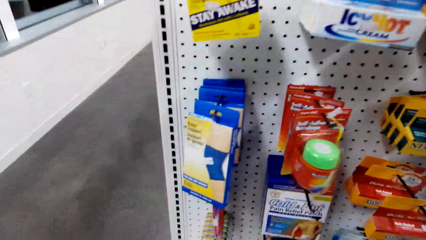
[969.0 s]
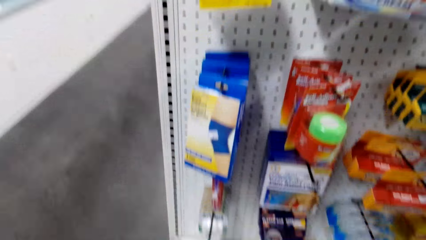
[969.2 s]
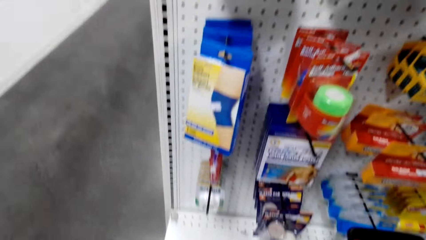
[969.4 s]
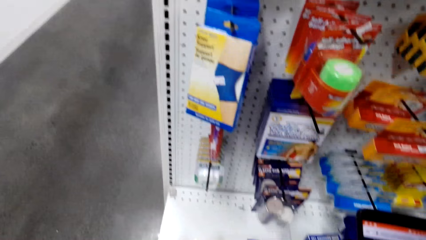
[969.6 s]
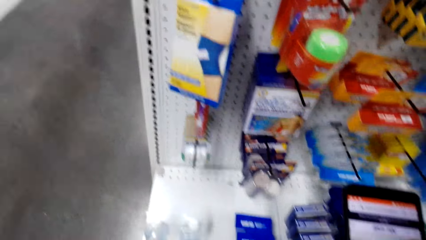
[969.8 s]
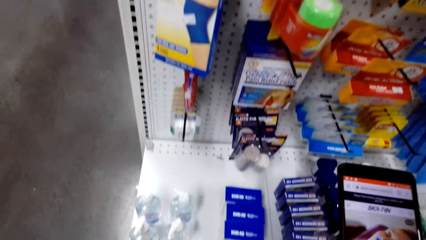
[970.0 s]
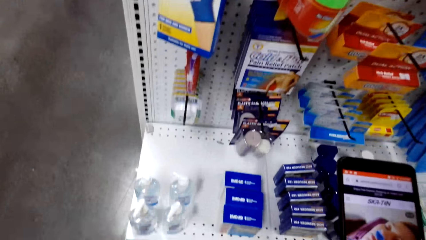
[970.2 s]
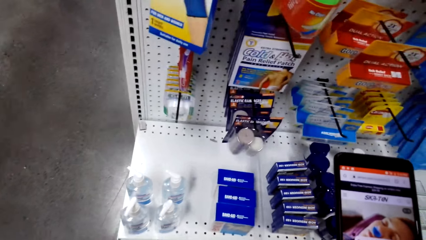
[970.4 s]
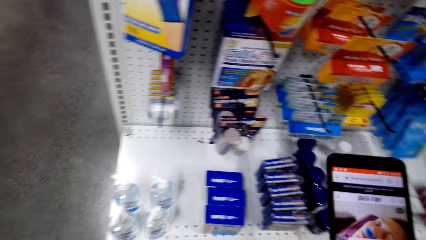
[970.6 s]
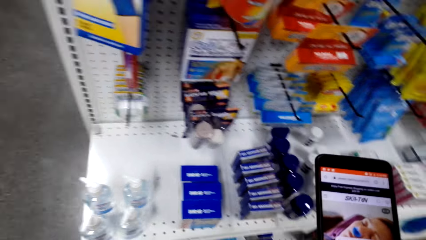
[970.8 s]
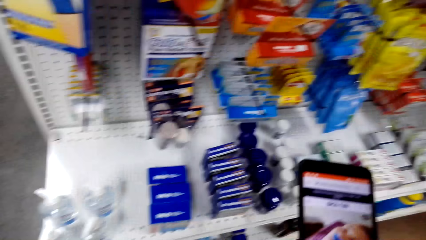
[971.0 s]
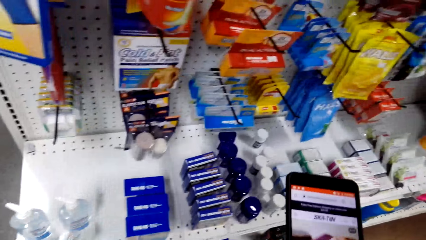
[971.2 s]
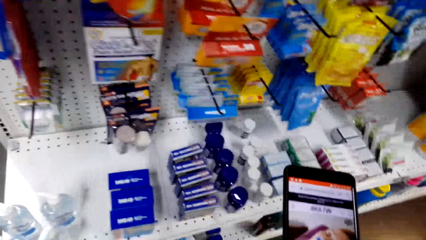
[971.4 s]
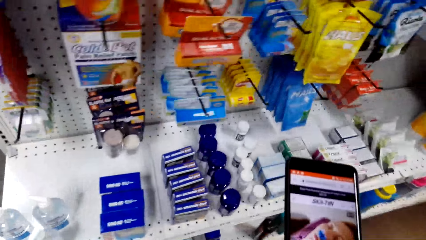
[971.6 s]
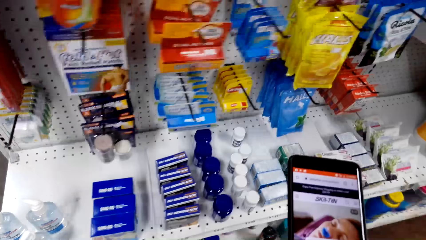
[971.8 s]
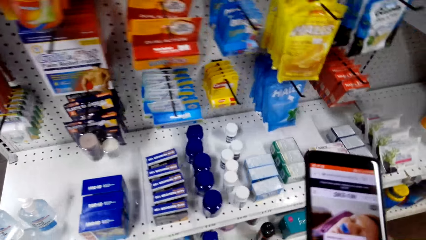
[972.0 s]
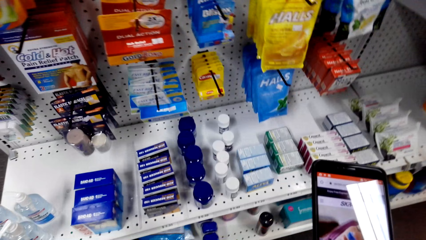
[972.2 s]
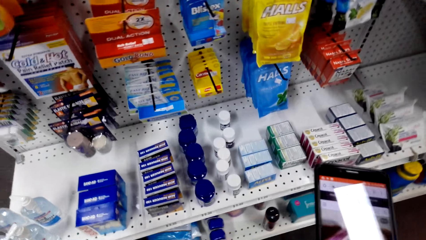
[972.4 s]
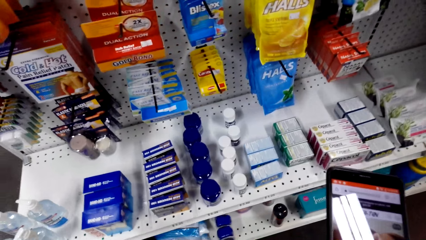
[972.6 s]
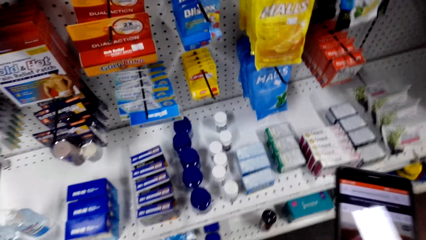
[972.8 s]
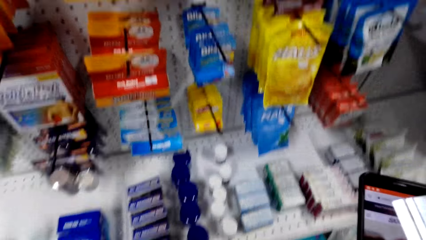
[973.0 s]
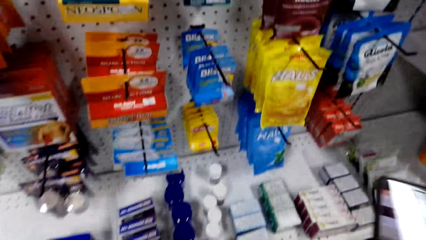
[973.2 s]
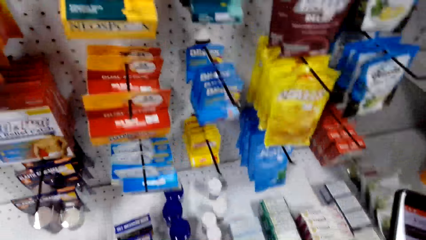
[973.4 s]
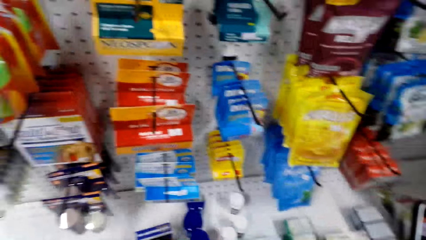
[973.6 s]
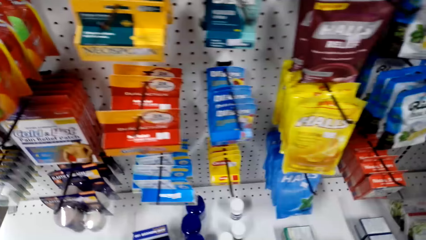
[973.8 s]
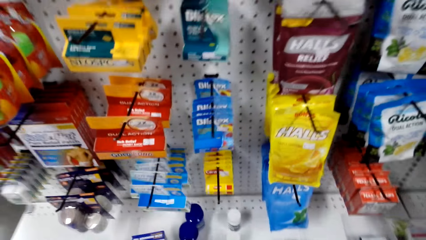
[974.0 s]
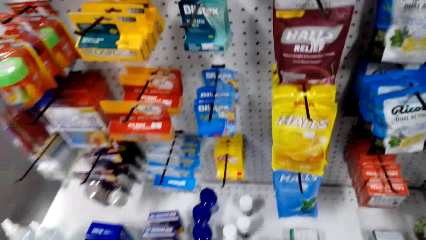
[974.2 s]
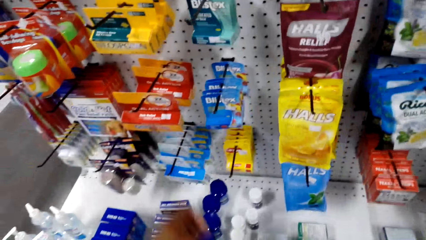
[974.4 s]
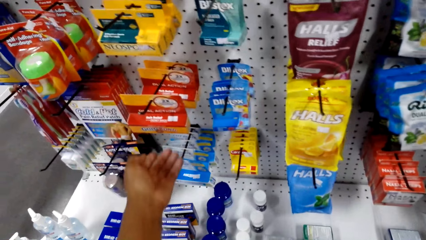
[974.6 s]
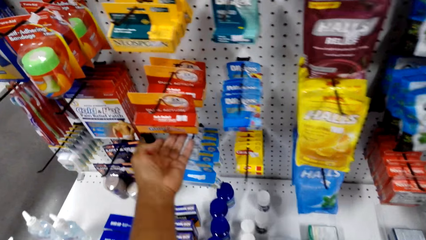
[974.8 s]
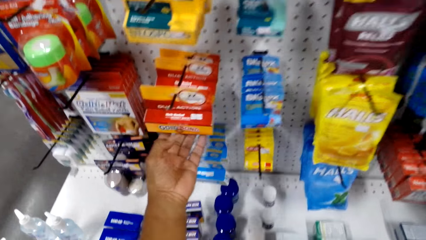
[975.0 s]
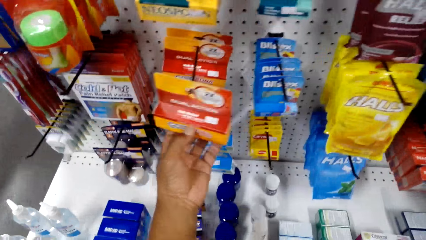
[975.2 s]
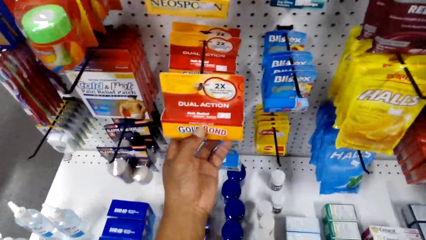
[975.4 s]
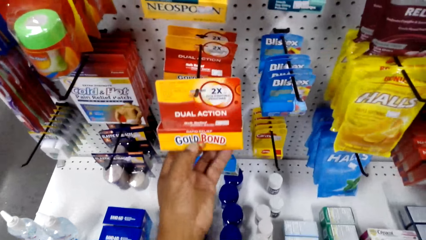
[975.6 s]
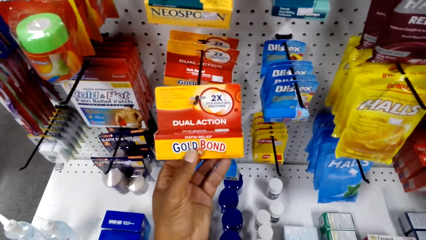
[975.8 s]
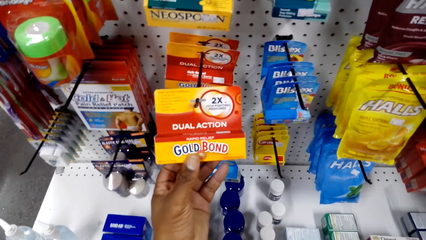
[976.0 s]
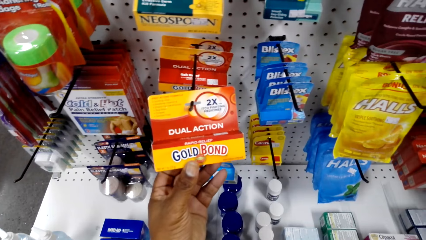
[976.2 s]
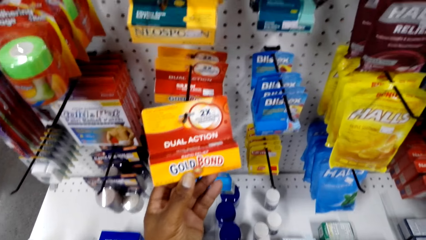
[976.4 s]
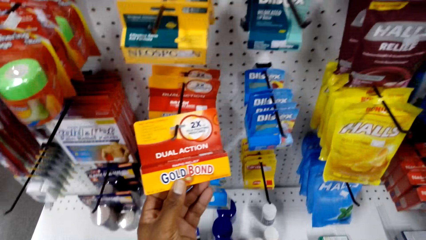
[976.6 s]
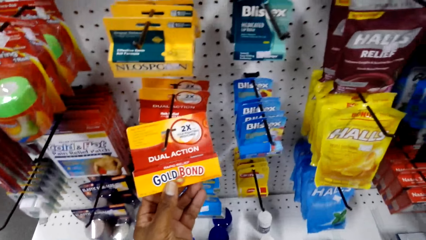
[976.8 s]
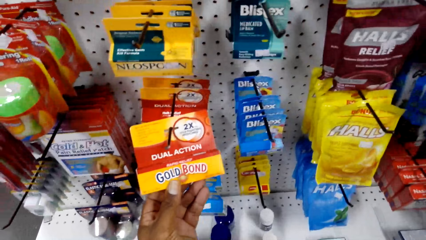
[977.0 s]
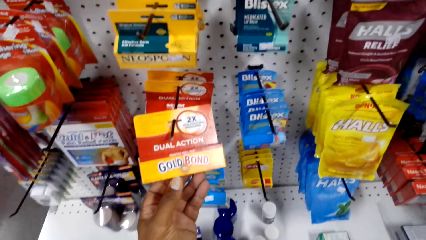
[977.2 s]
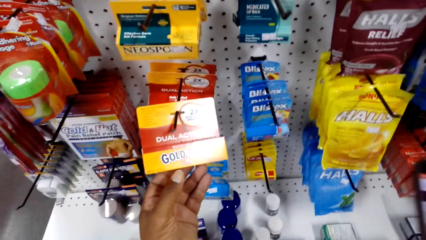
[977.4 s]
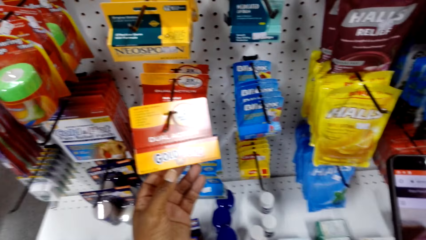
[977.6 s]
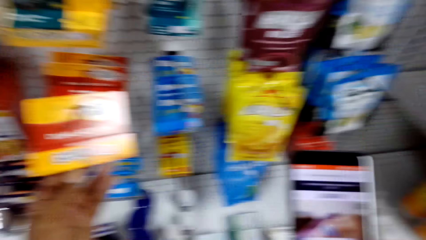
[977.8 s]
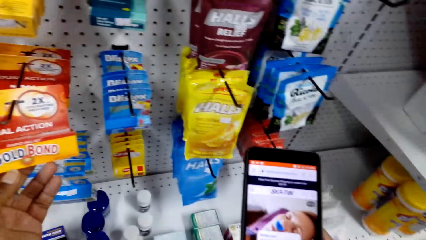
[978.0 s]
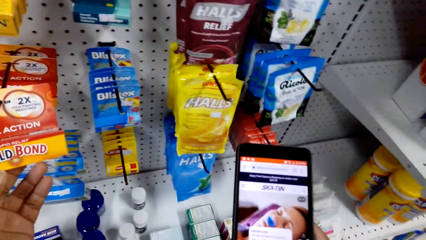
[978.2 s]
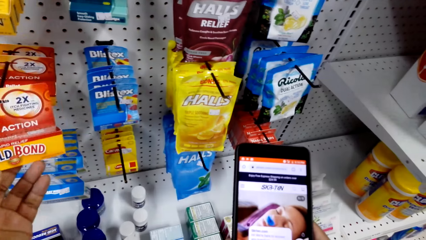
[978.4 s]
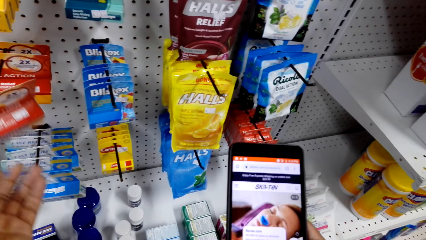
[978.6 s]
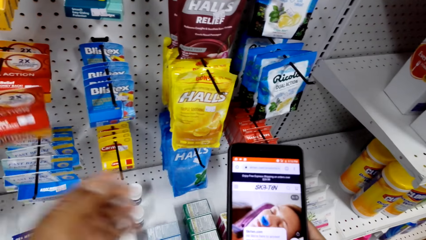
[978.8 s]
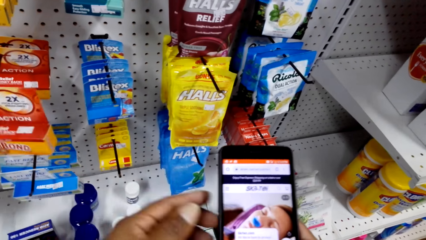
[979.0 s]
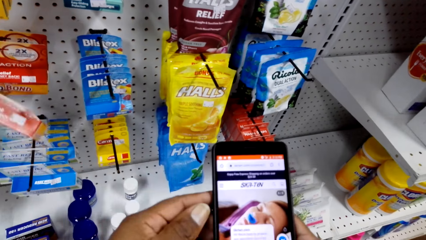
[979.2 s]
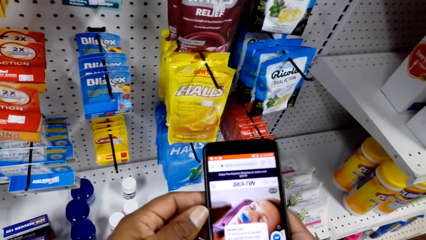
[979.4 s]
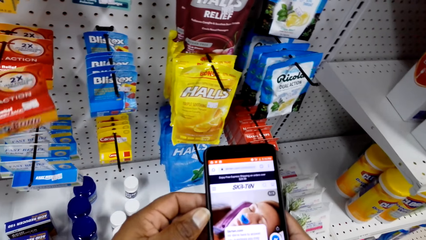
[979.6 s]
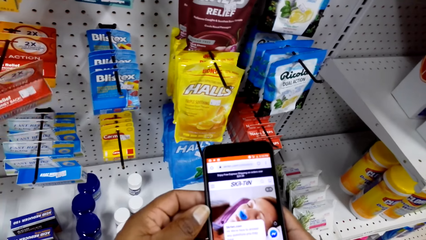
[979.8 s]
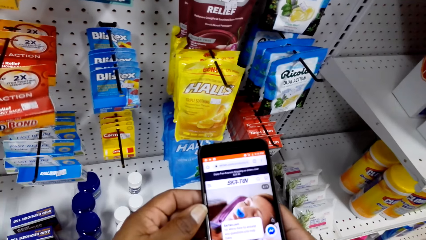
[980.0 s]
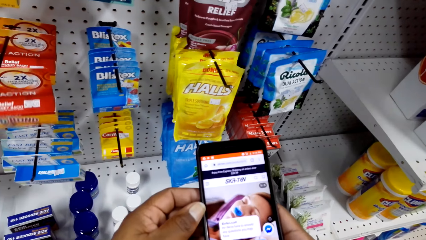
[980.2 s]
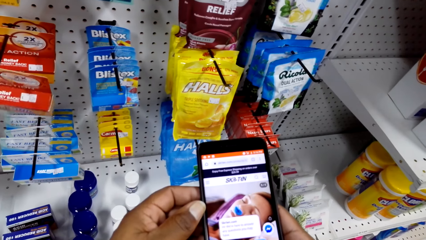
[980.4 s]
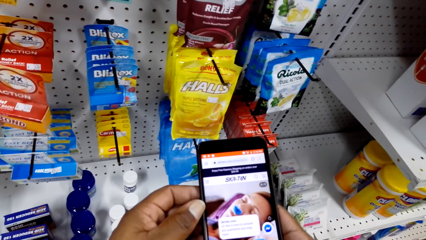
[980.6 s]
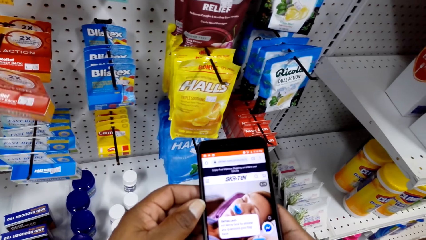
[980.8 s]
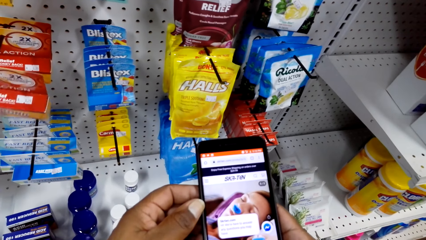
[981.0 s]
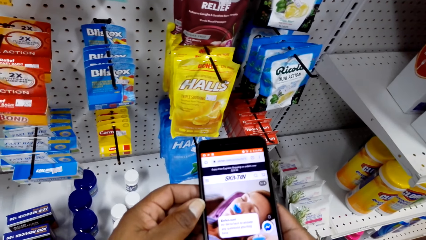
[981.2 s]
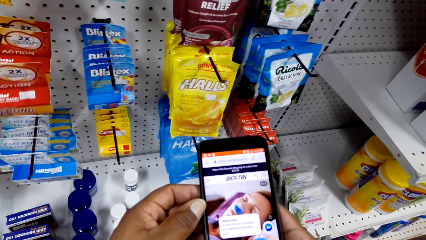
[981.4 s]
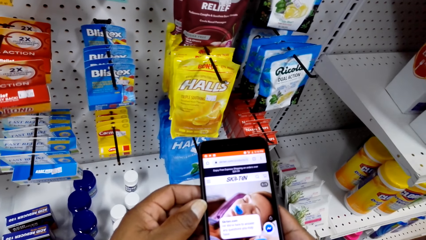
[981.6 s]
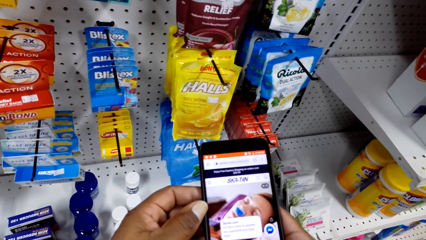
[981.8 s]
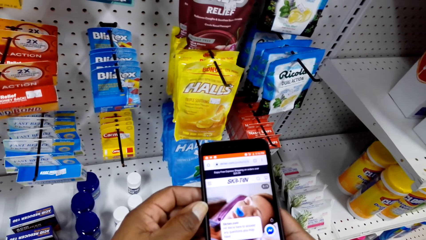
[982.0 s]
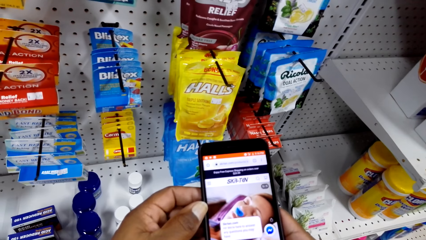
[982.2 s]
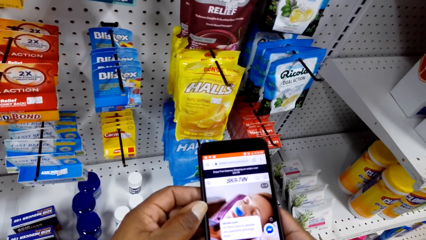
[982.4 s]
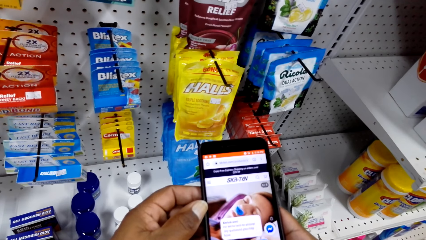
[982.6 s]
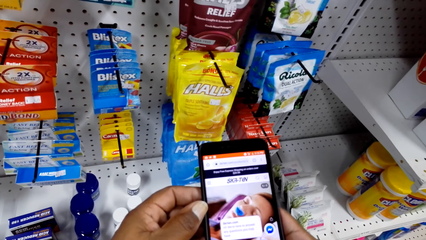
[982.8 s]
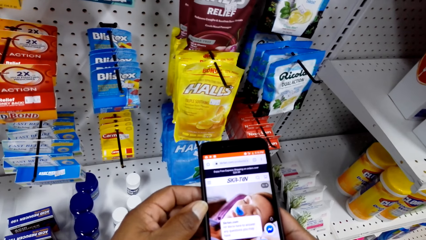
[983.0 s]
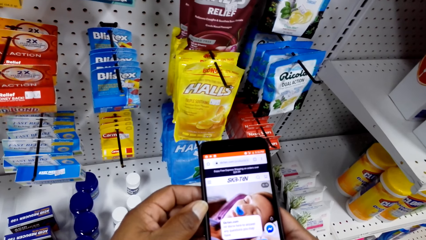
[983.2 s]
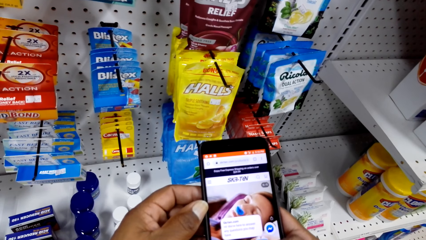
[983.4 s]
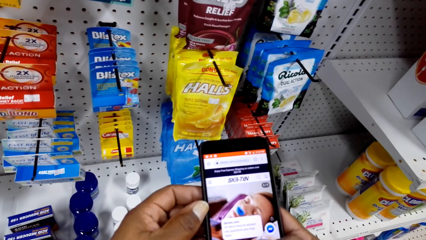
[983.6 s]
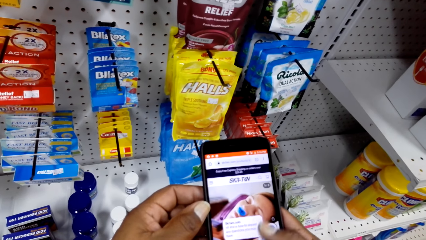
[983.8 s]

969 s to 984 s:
The camera wearer uses the phone. They check the Gold Bond. They use the phone. They scroll the phone.
